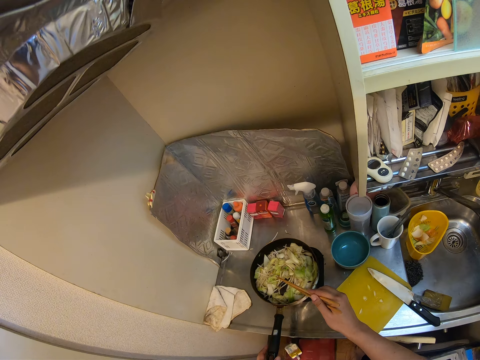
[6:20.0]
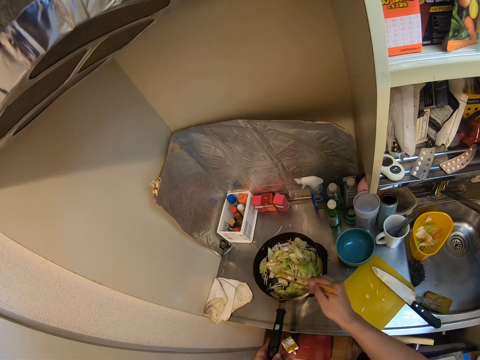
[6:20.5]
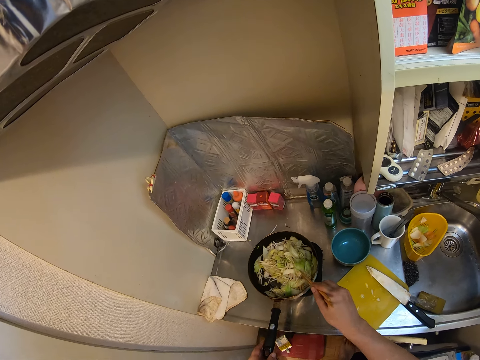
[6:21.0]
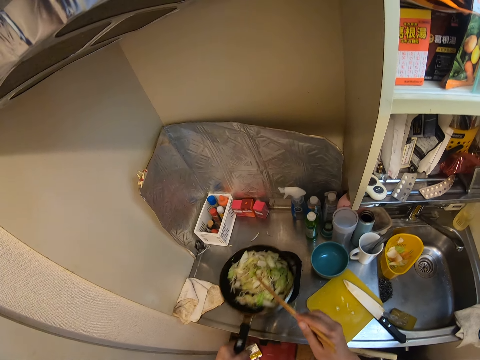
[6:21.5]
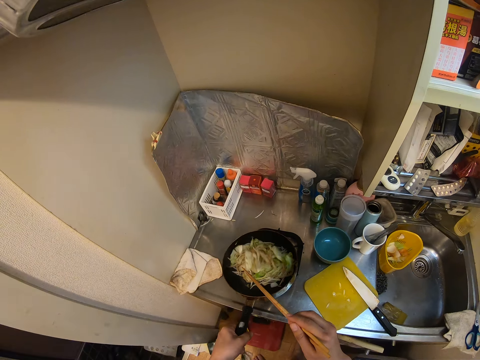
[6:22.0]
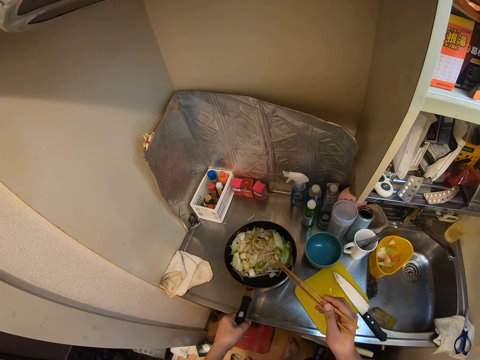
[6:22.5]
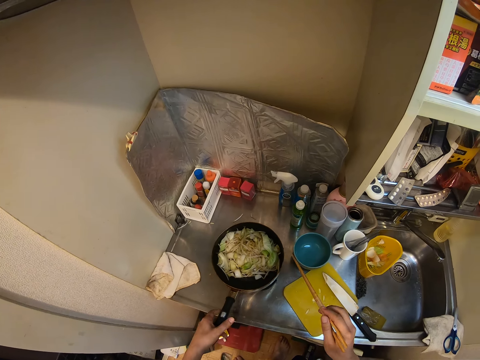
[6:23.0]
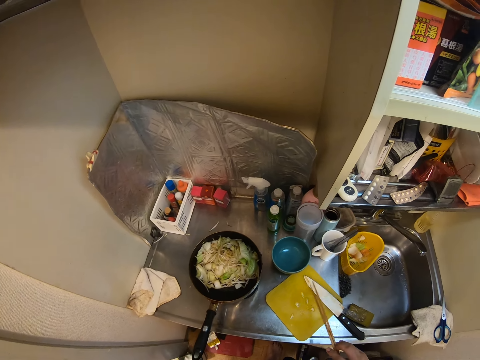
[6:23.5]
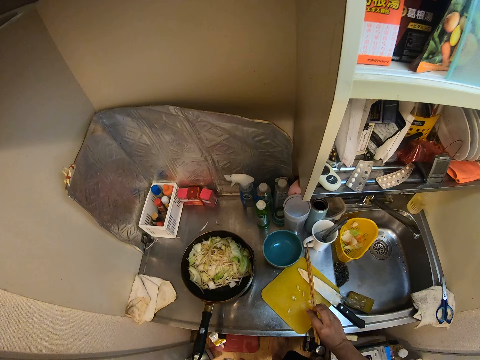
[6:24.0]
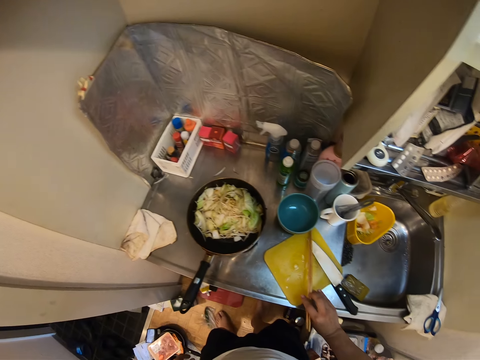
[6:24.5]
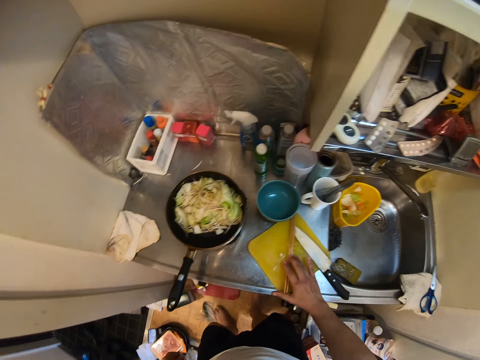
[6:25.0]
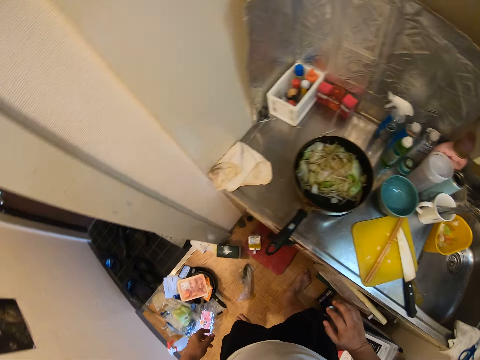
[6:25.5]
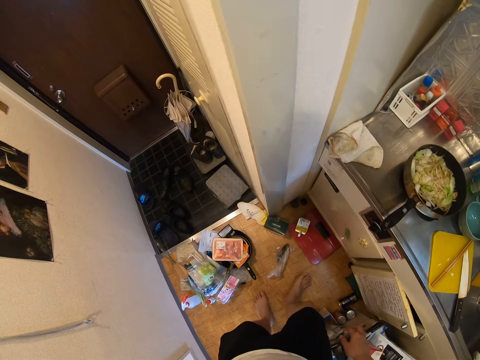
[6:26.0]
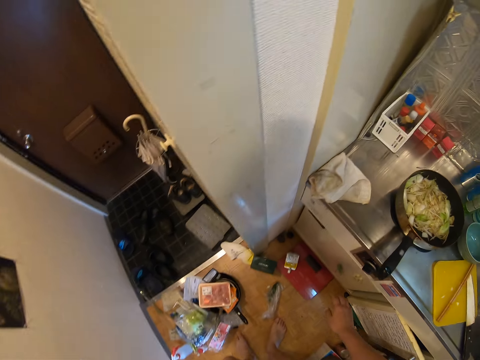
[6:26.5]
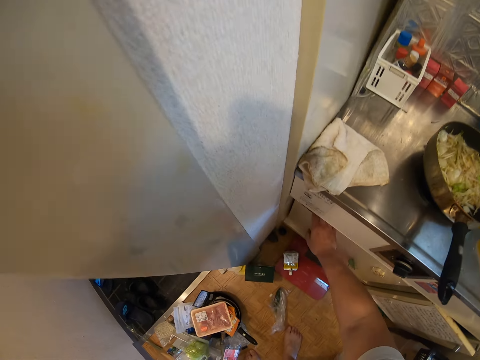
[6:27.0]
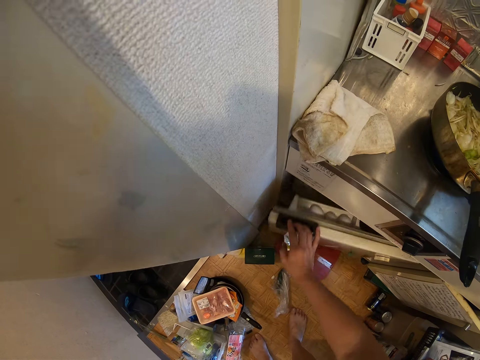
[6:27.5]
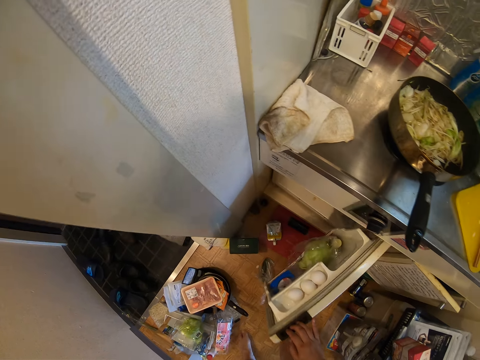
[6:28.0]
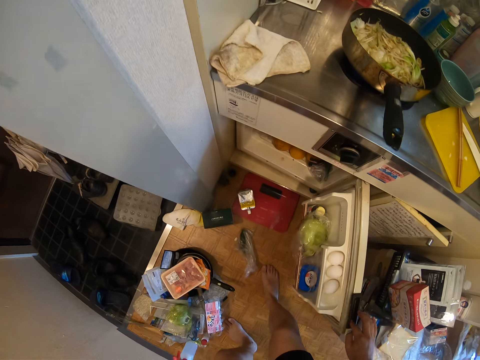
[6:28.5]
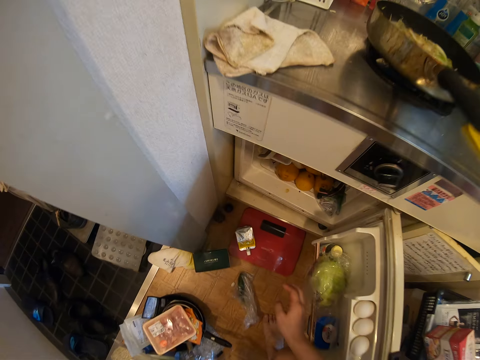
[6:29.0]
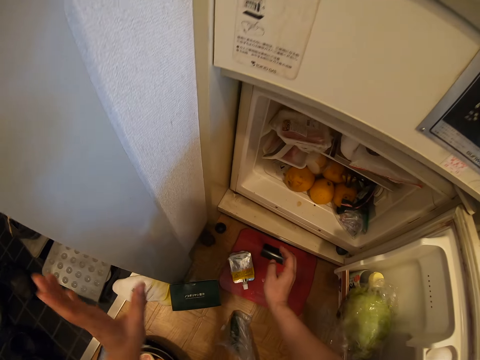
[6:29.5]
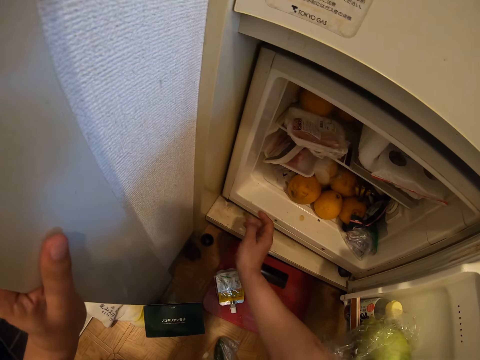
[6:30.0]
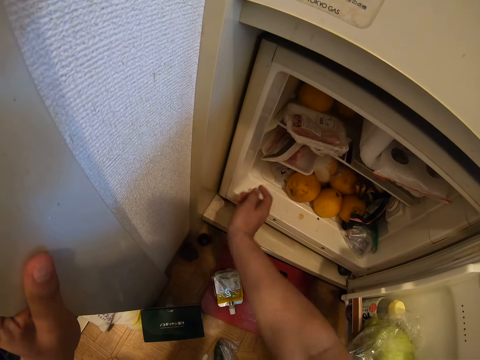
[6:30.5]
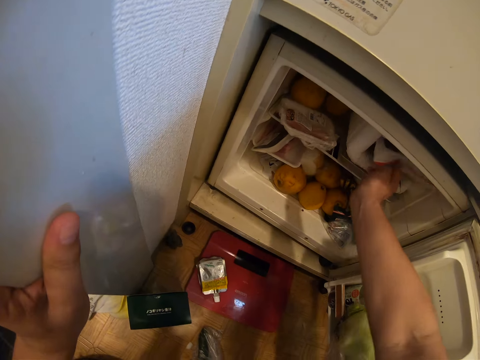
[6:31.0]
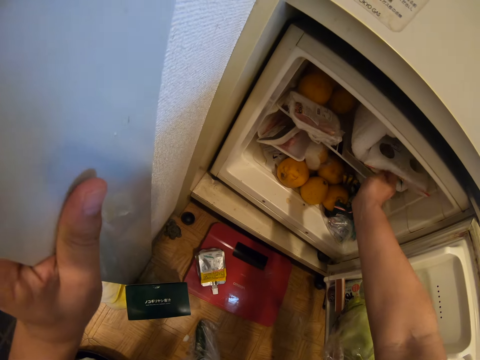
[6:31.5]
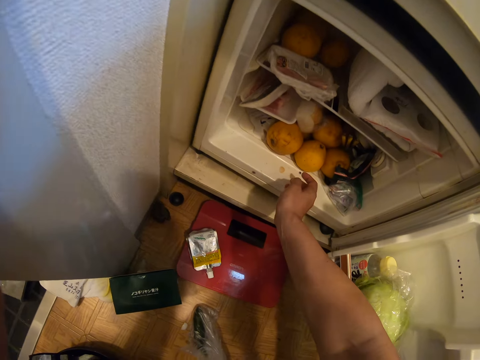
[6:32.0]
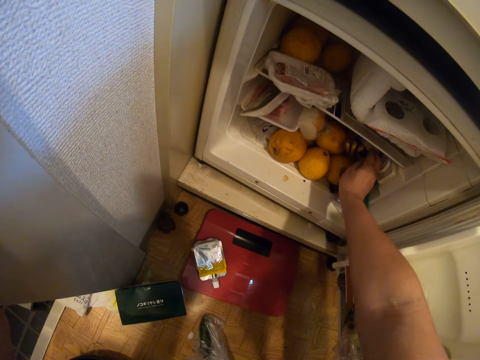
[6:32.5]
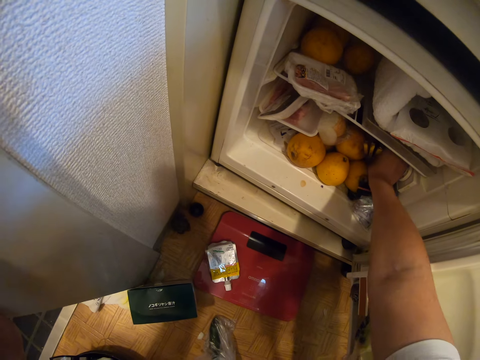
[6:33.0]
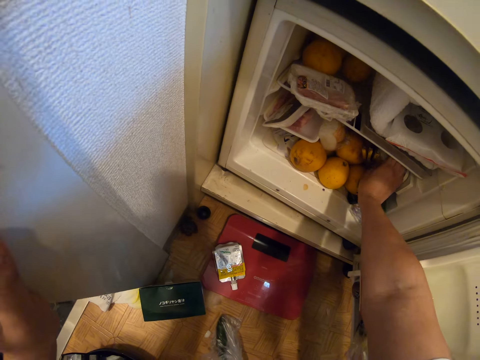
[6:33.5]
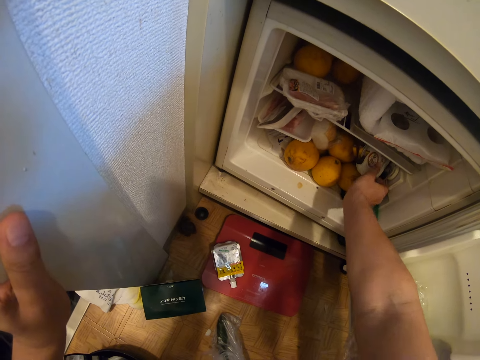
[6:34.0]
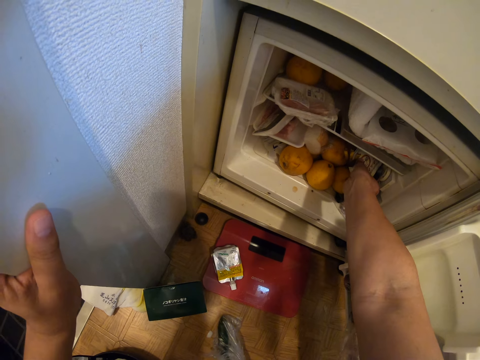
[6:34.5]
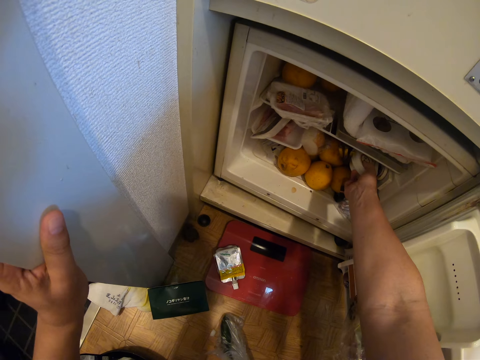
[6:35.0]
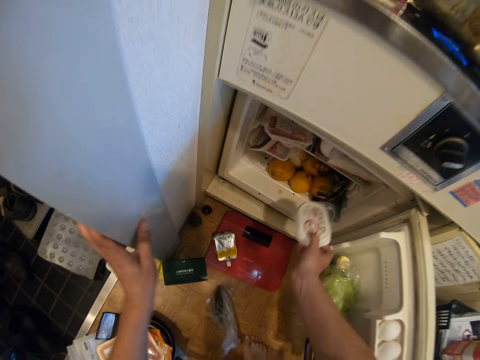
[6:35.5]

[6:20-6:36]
The camera wearer mixes the vegetable. They shake the pan and put the pan down. They drop the chopsticks. They move. They open the fridge. They open the cupboard. They touch a packet. They take butter from the fridge.

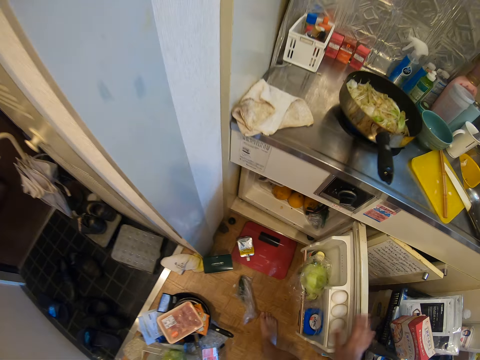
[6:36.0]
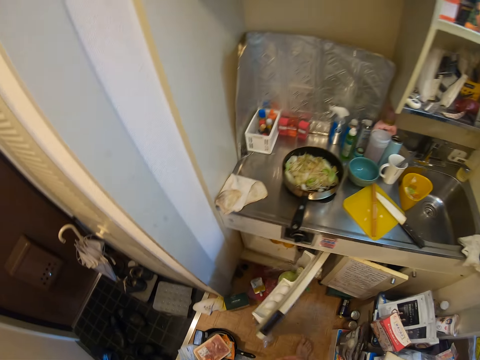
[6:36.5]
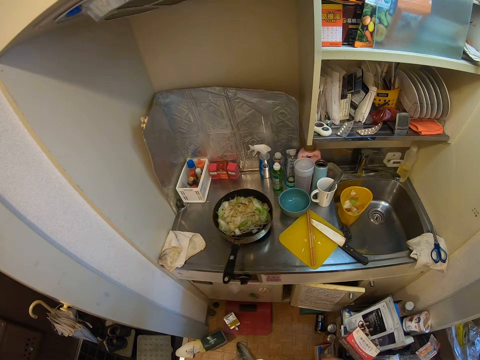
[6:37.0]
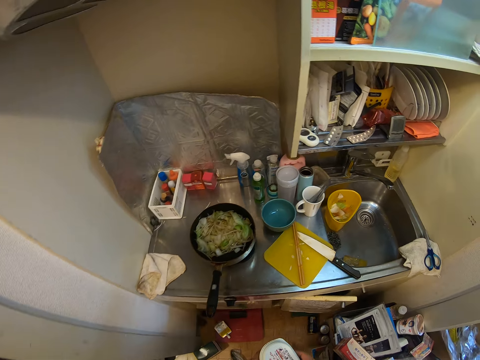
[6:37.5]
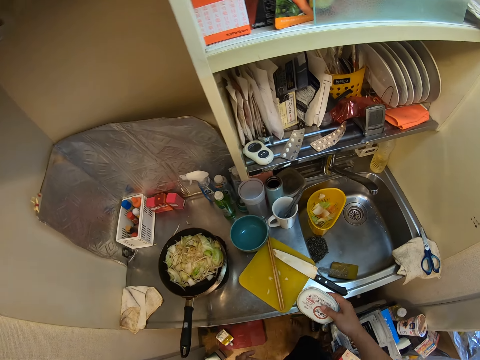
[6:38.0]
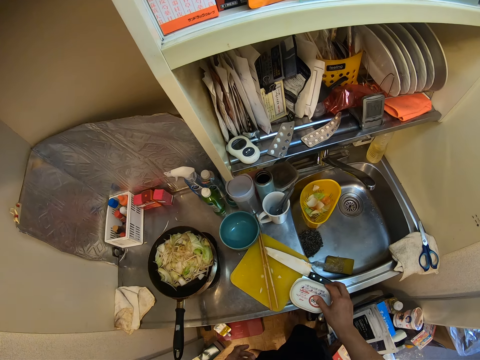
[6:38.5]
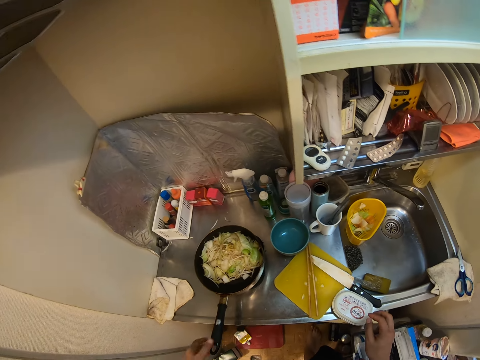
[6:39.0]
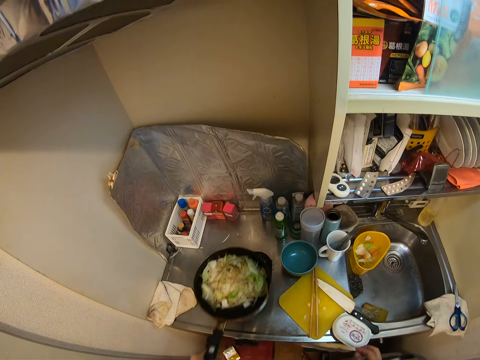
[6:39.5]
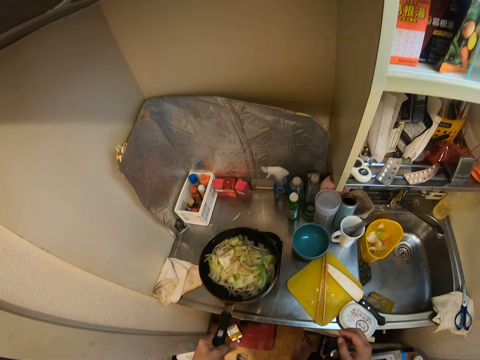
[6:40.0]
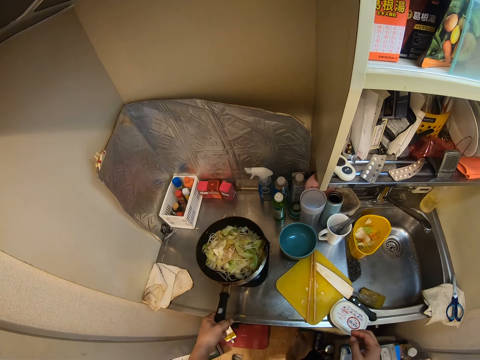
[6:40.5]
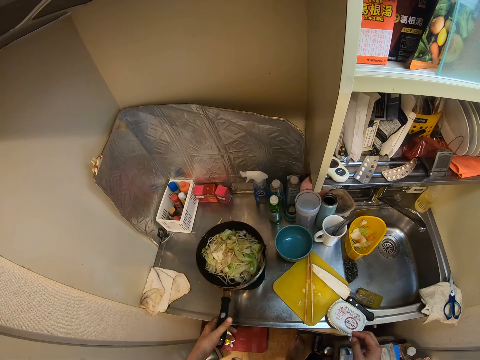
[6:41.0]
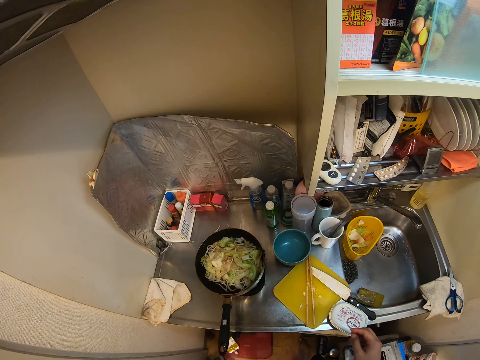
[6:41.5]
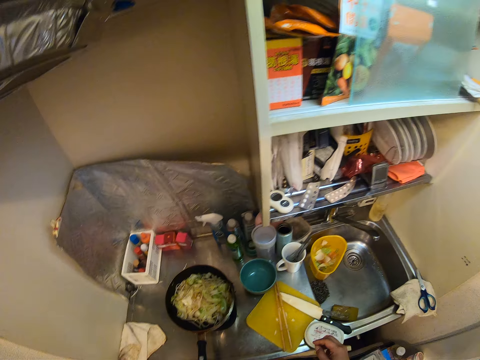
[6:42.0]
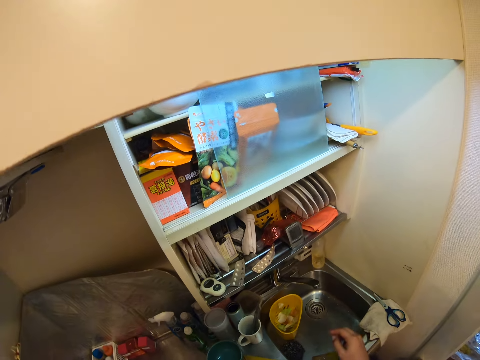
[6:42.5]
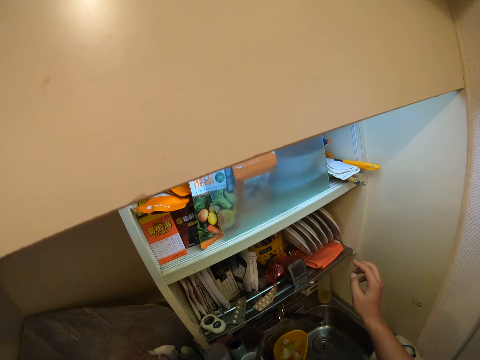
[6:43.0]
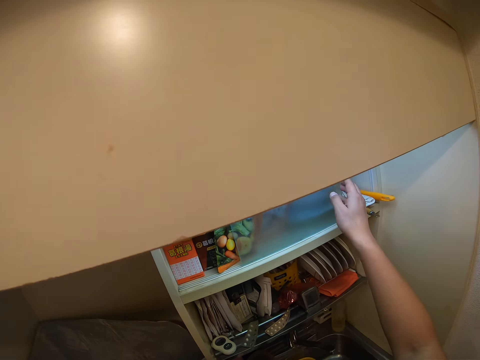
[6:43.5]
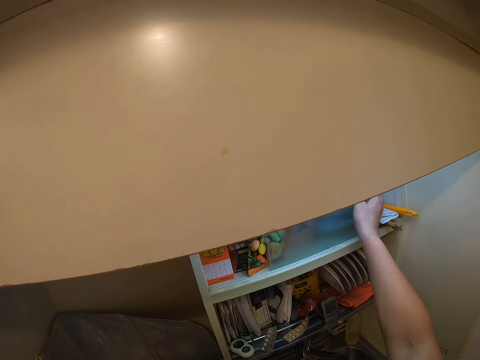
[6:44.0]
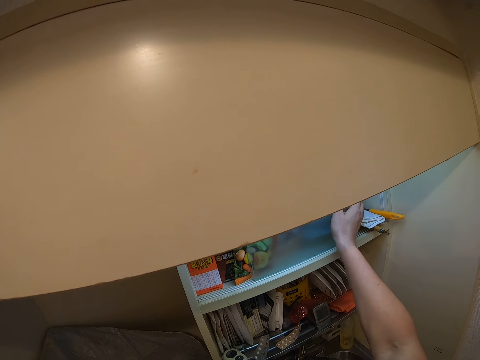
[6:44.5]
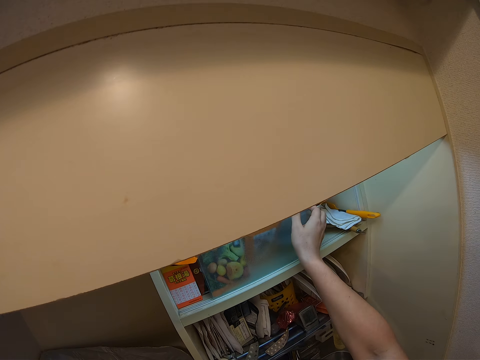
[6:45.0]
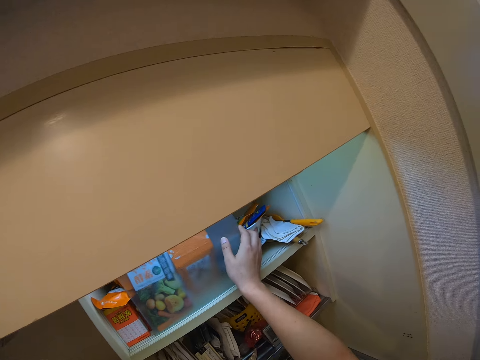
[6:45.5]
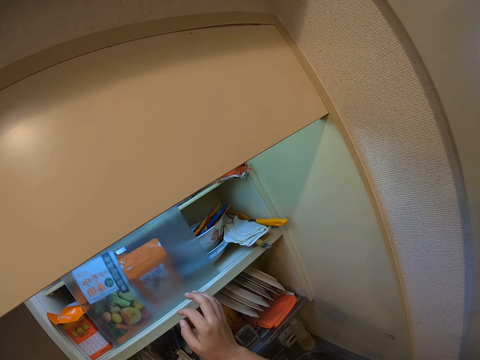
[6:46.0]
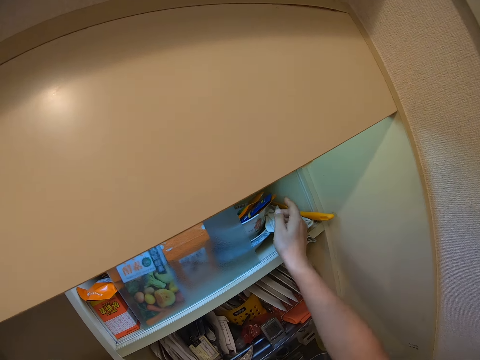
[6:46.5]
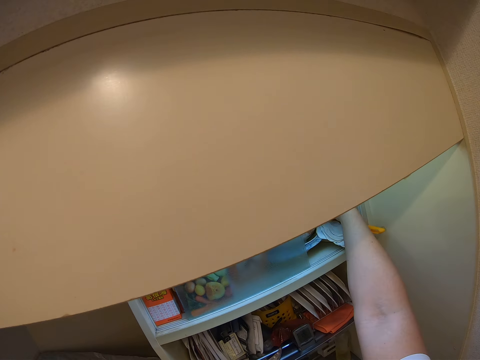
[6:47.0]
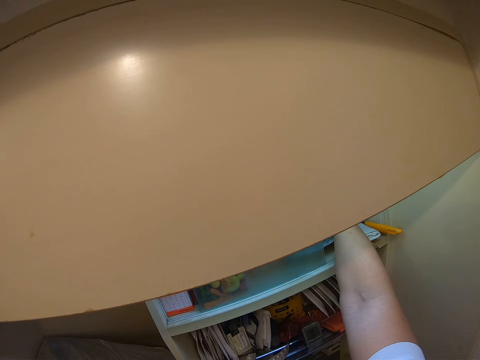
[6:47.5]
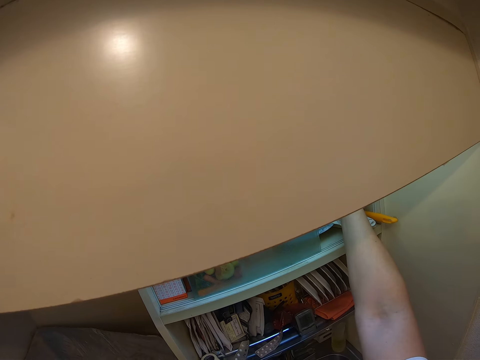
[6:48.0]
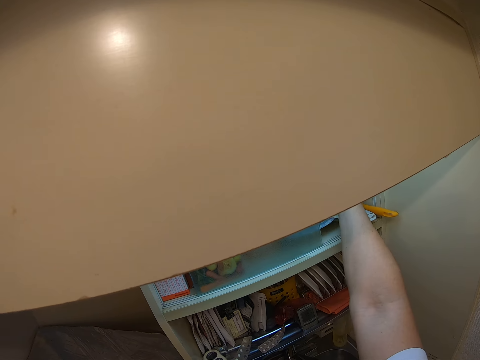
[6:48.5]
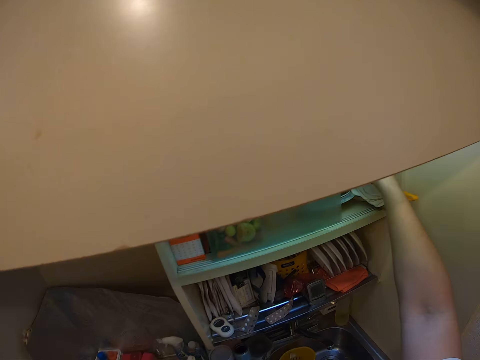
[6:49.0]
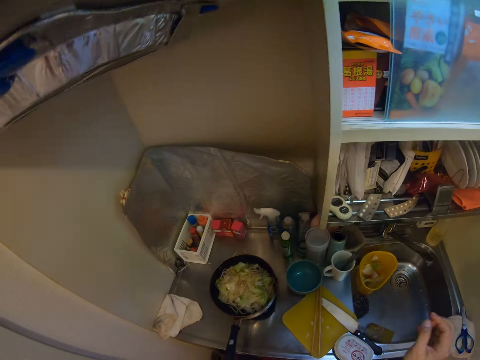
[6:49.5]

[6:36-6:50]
The camera wearer picks up a tin. They close the fridge. They close the cupboard. They drop the butter. They shake the pan. They push the tin. They drop the pan. They touch the dish. They open the cupboard. They touch the cupboard. They push a glass.
